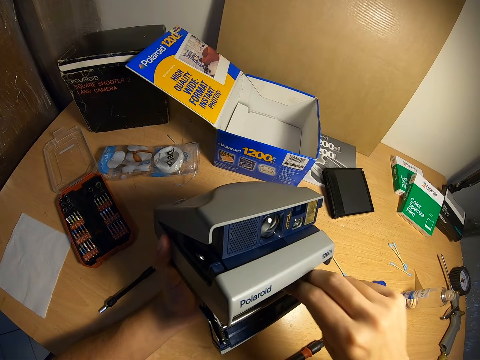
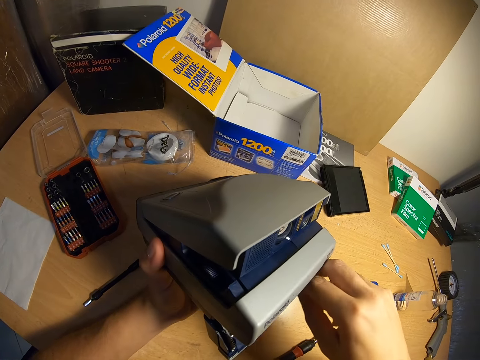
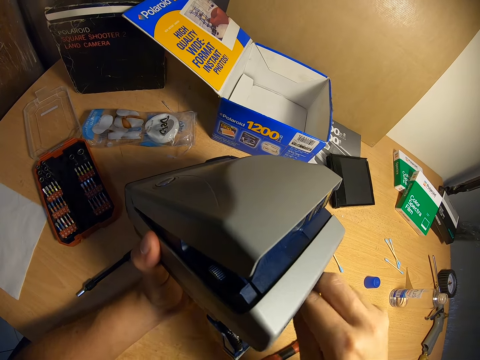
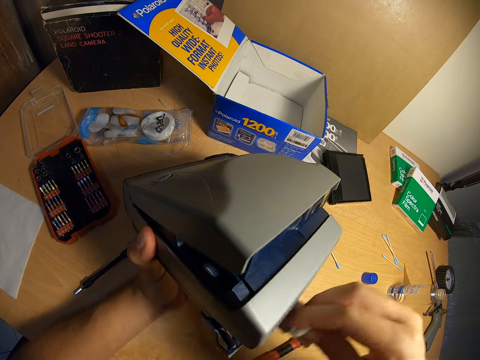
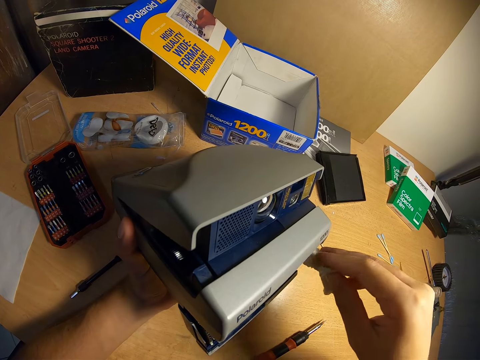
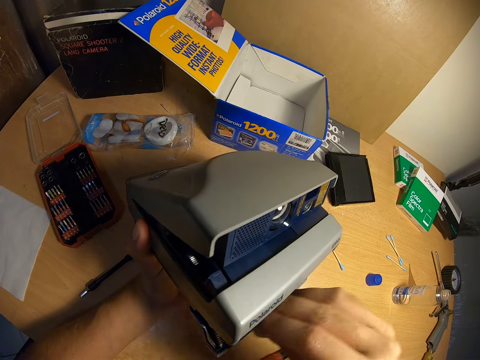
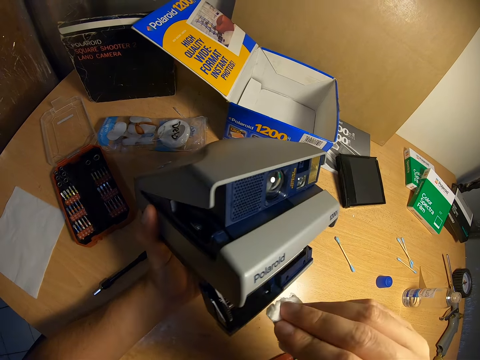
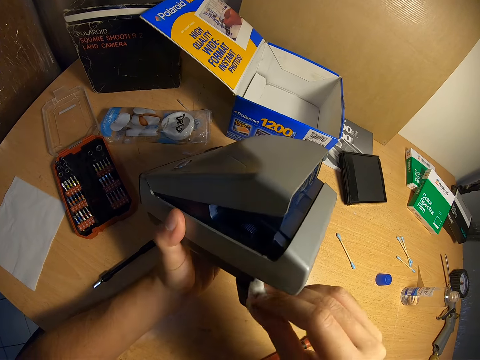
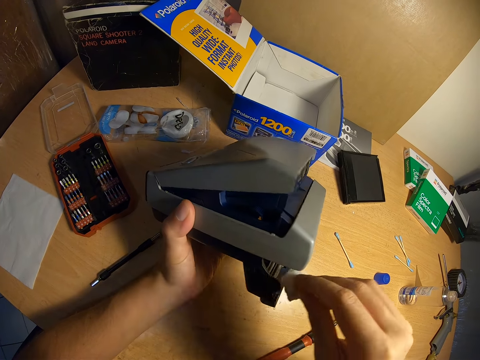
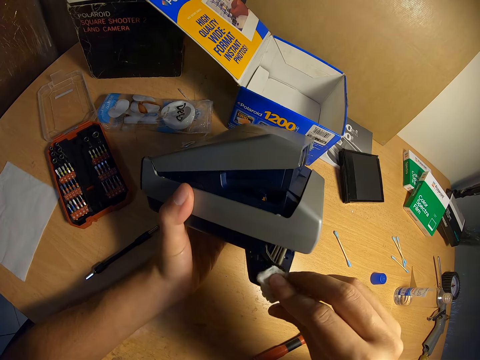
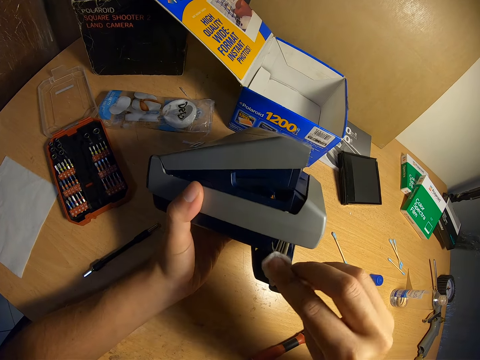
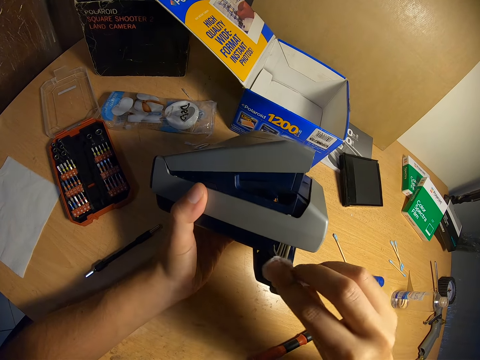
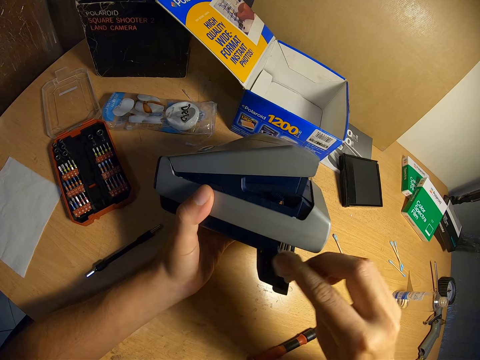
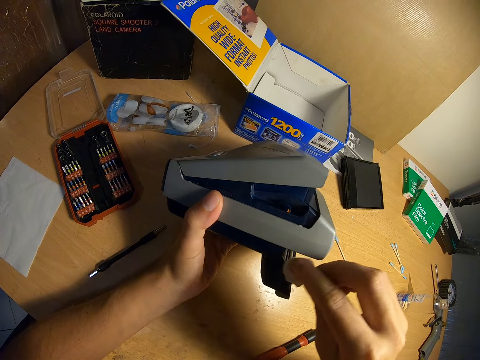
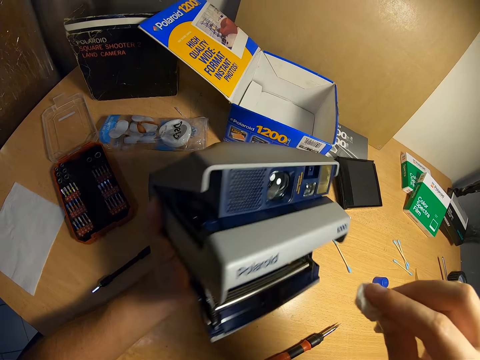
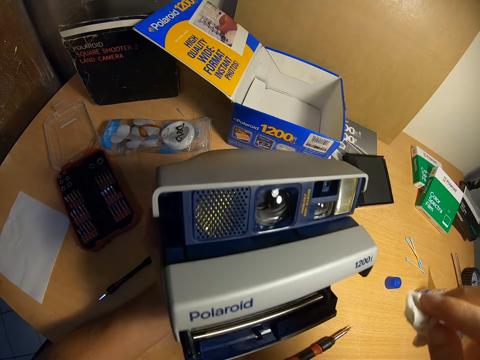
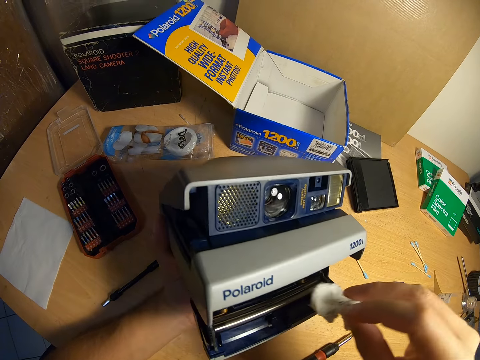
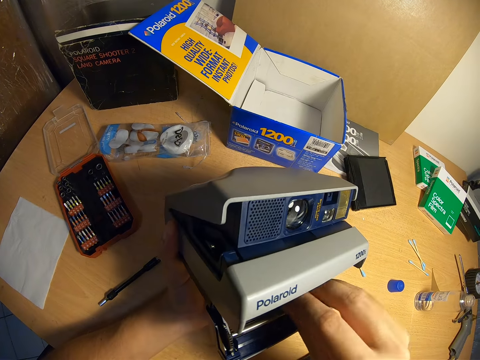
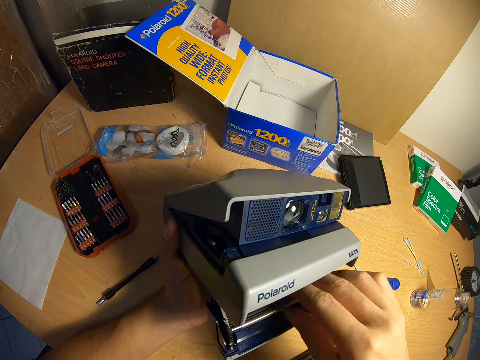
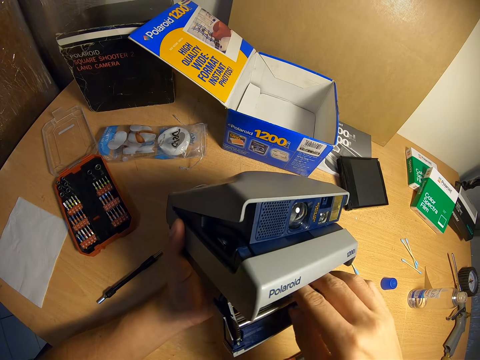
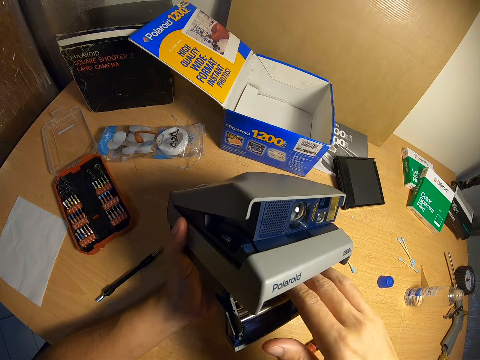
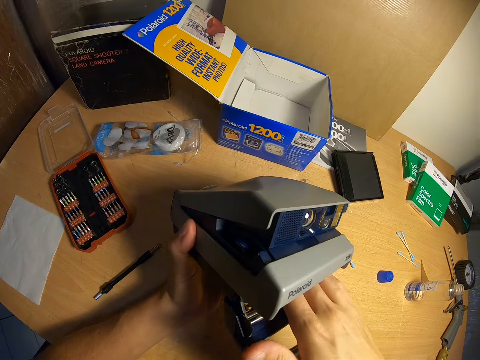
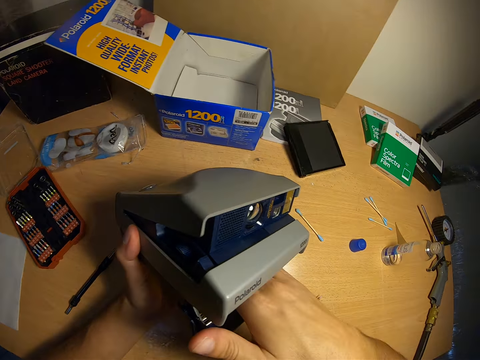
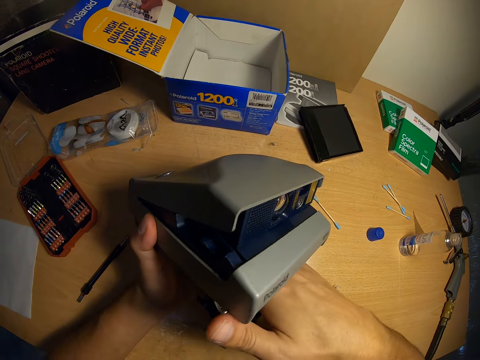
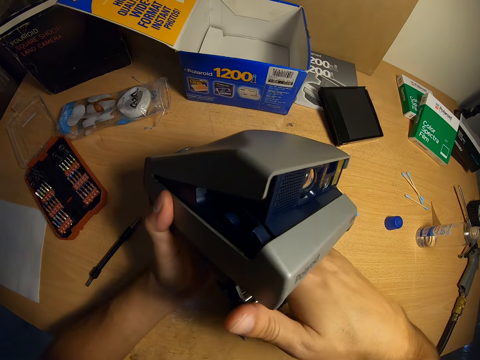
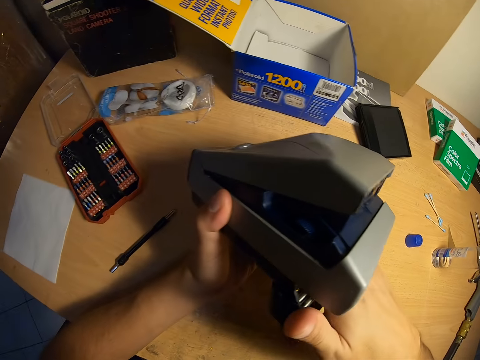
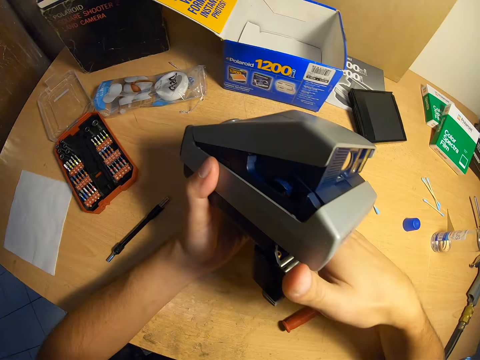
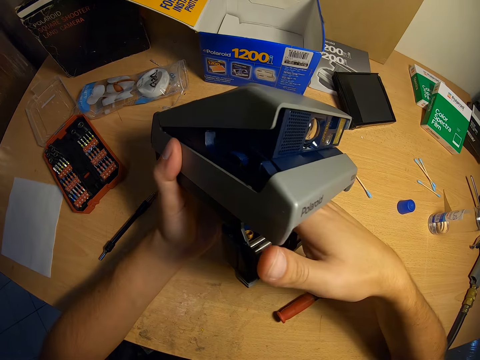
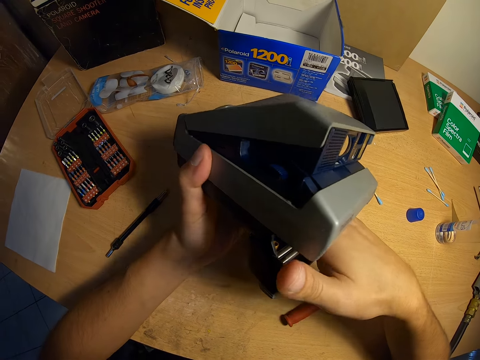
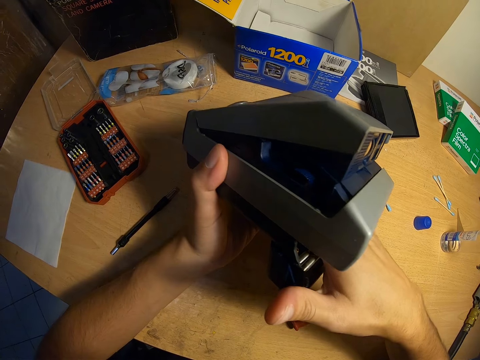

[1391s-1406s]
The camera wearer holds the piece of cloth. They wipe the camera. They hold the camera with one hand. They wipe the camera.

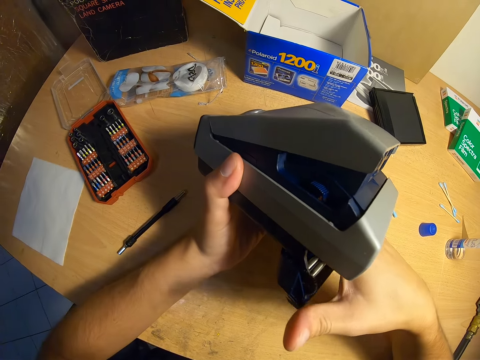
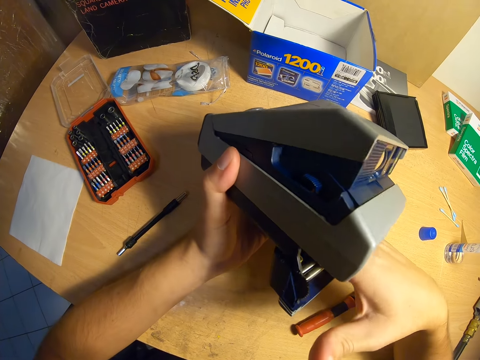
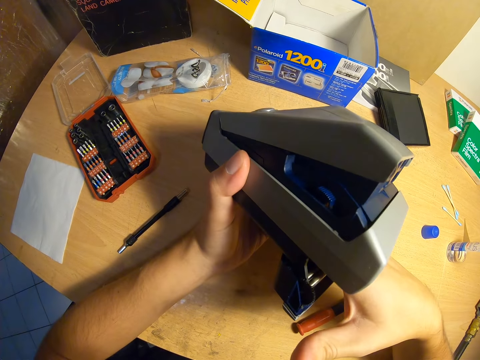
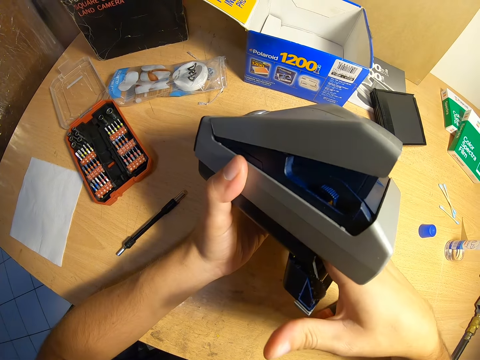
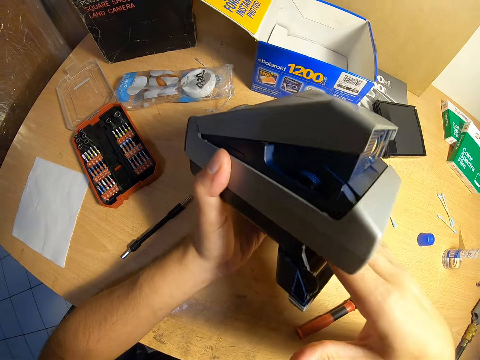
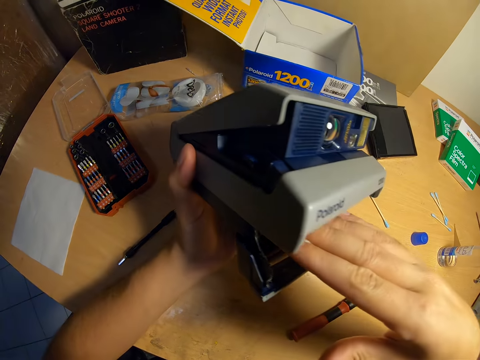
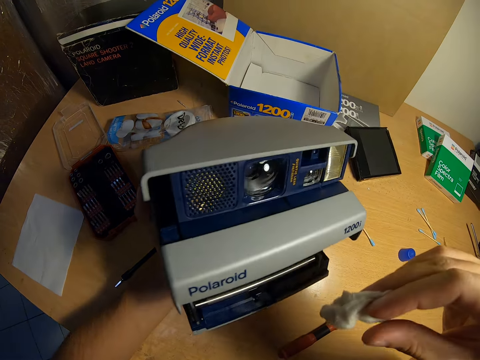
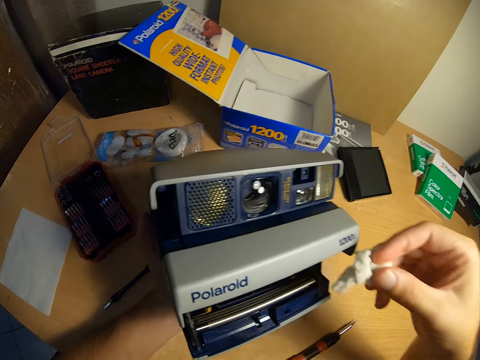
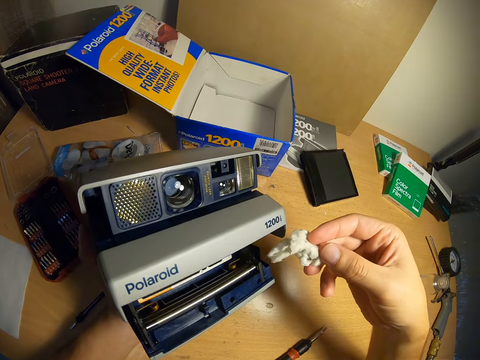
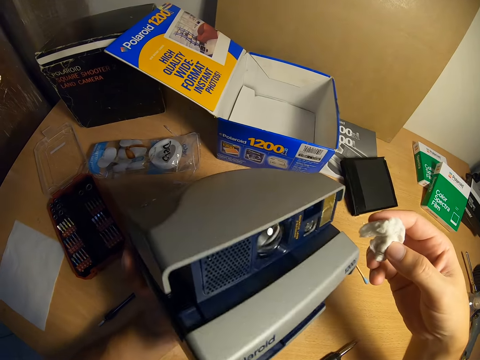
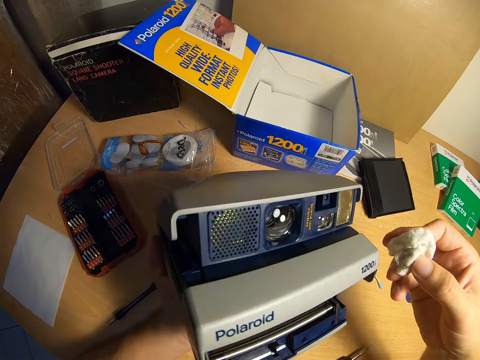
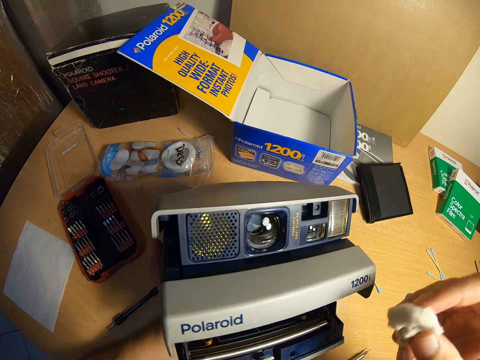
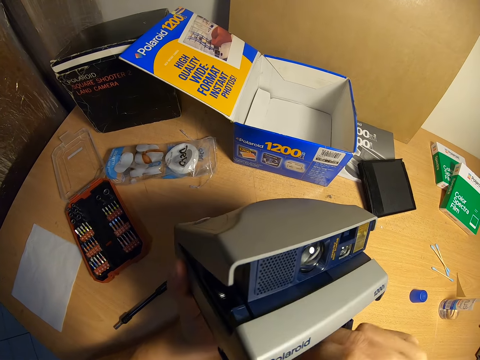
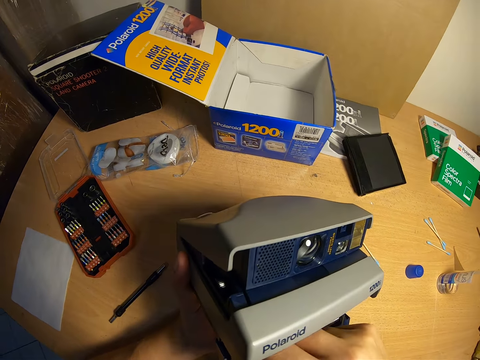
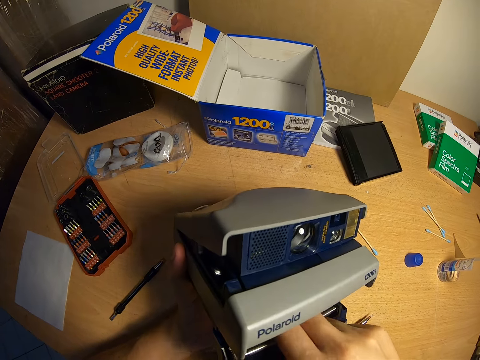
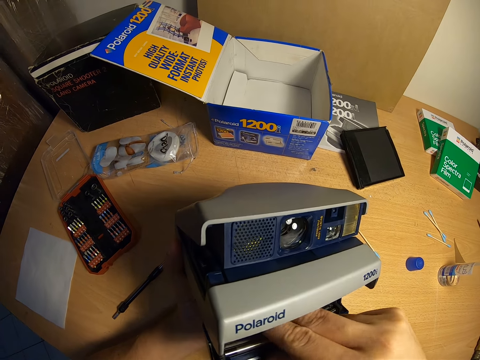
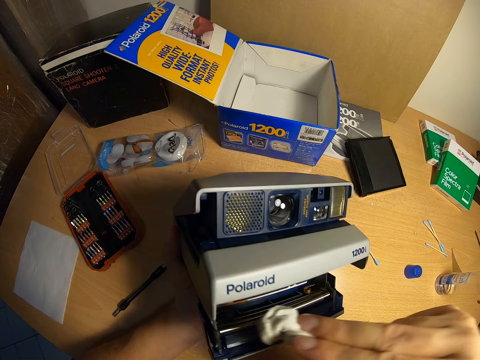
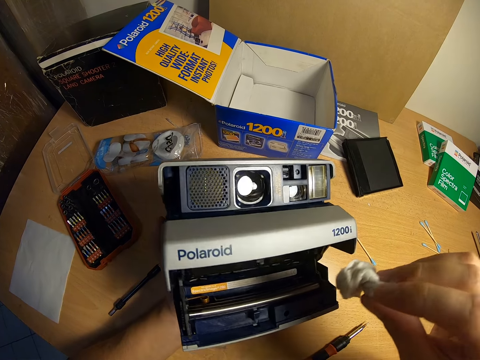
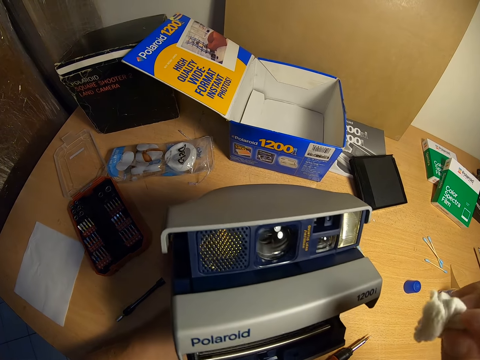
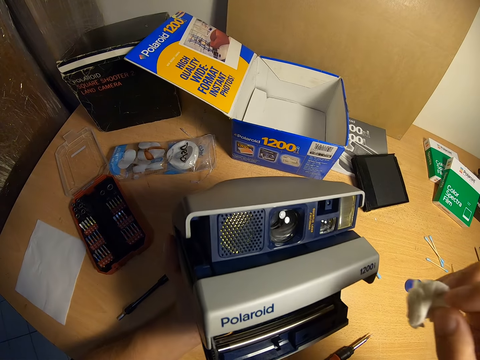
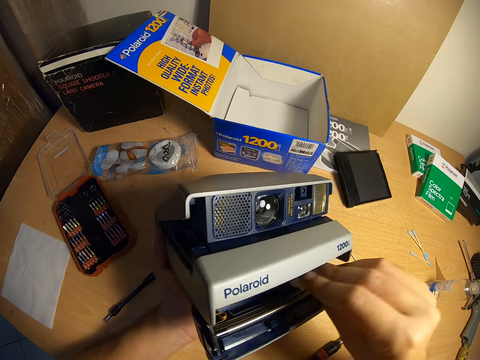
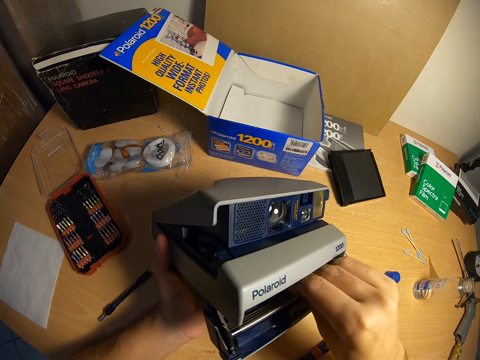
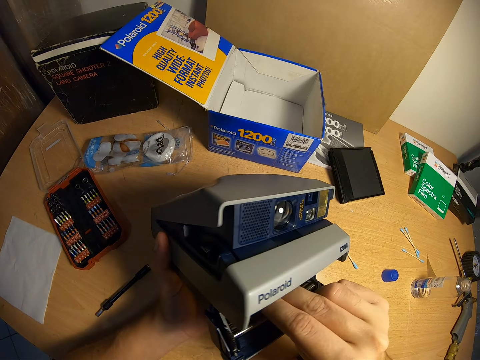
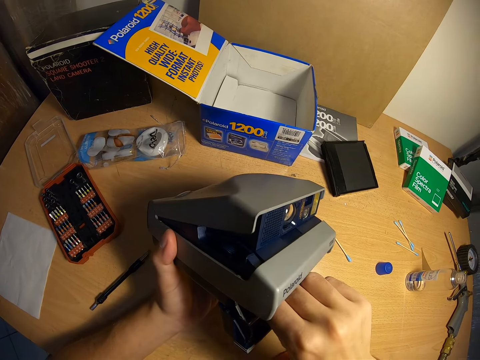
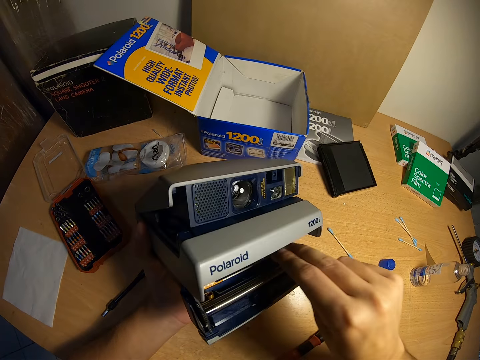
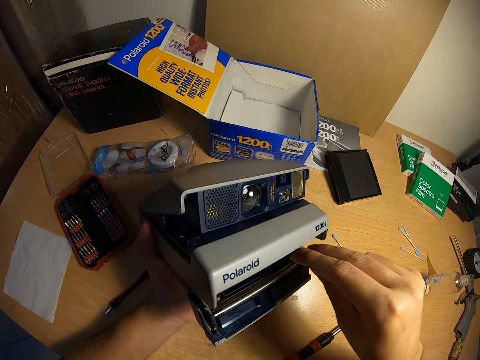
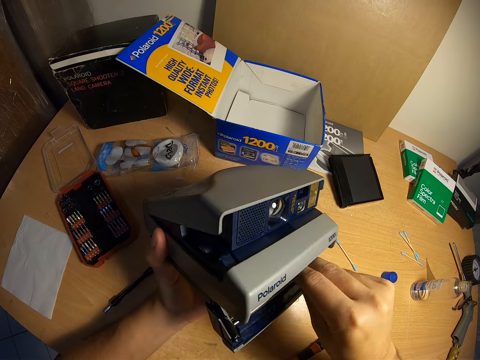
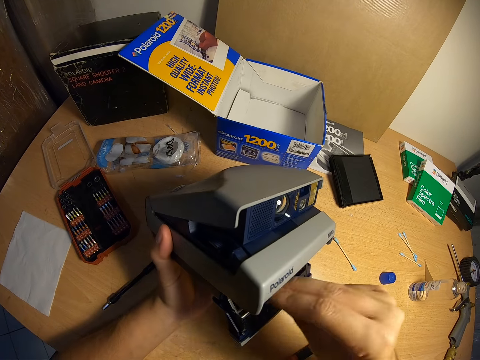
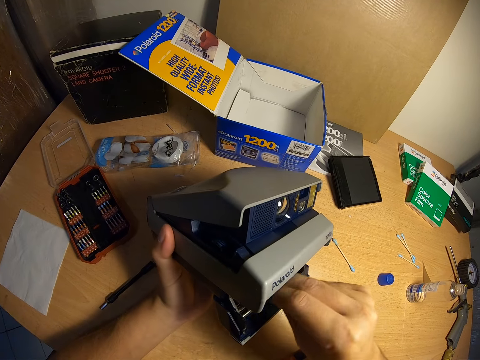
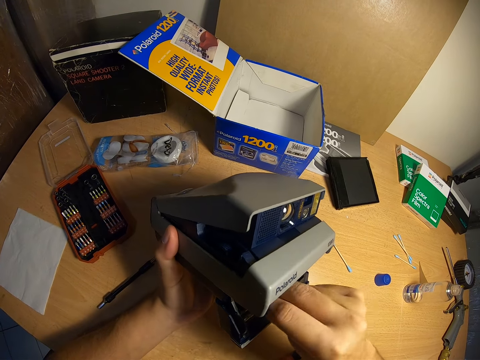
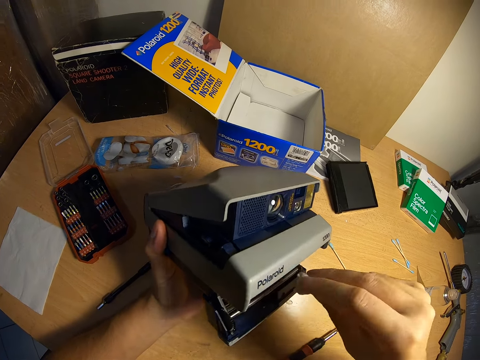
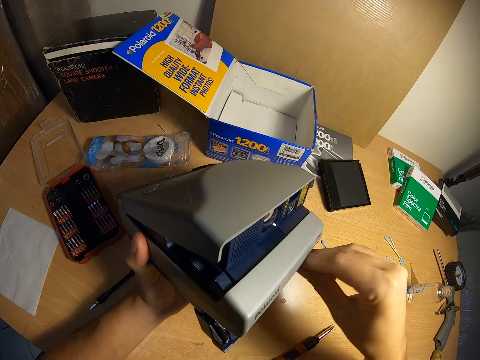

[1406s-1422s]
The camera wearer holds the piece of cloth. They wipe the camera. They hold the piece of cloth. They wipe the camera.
